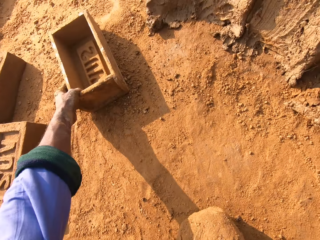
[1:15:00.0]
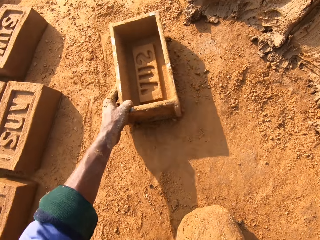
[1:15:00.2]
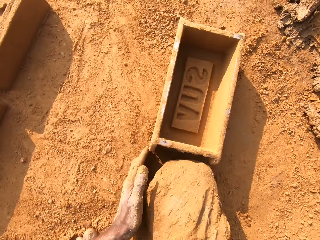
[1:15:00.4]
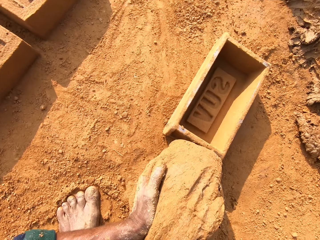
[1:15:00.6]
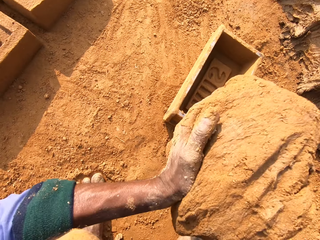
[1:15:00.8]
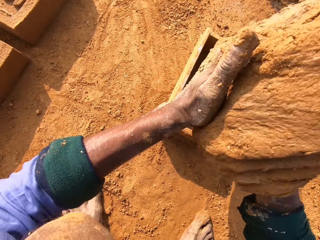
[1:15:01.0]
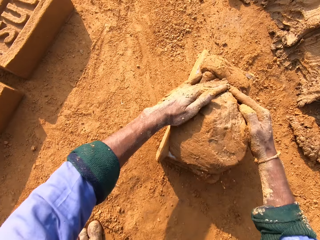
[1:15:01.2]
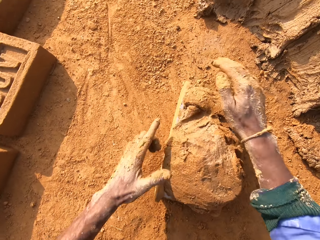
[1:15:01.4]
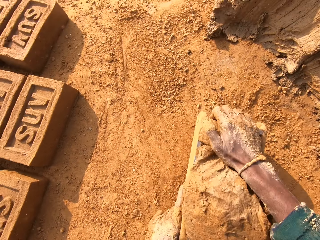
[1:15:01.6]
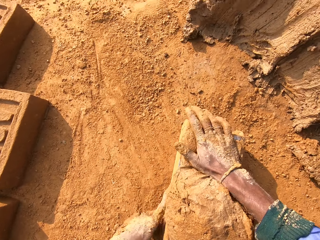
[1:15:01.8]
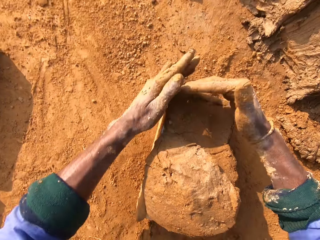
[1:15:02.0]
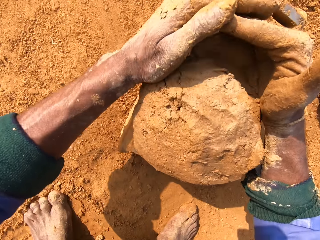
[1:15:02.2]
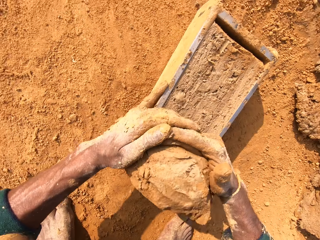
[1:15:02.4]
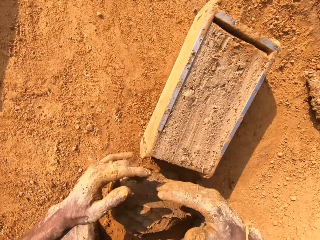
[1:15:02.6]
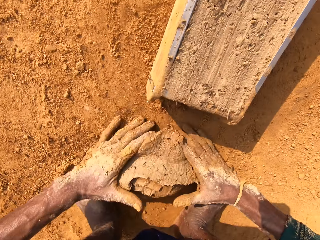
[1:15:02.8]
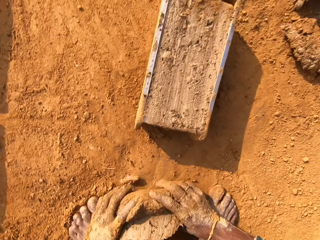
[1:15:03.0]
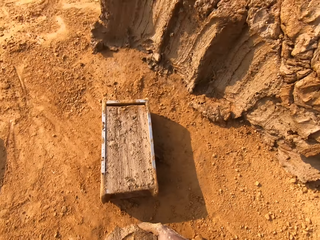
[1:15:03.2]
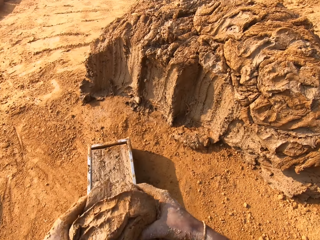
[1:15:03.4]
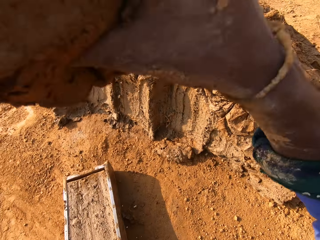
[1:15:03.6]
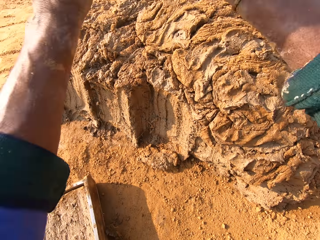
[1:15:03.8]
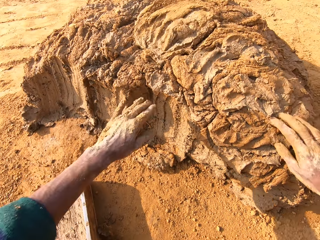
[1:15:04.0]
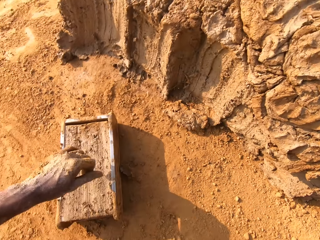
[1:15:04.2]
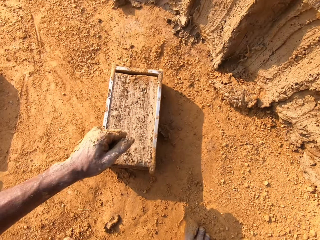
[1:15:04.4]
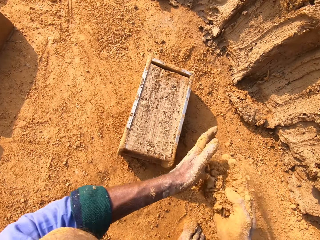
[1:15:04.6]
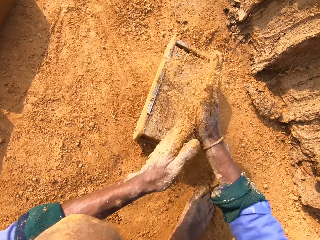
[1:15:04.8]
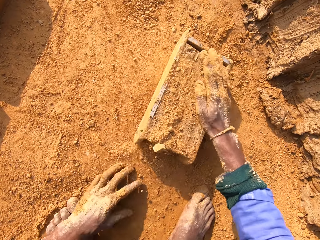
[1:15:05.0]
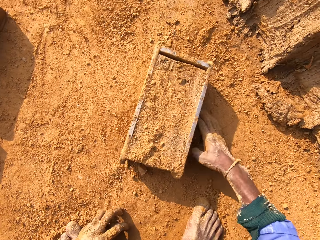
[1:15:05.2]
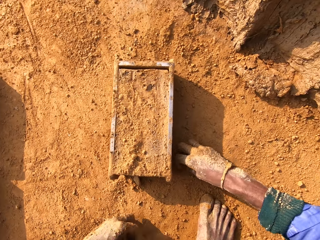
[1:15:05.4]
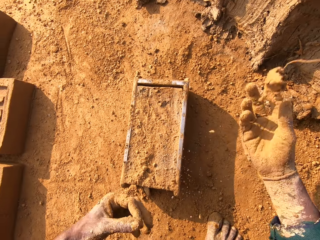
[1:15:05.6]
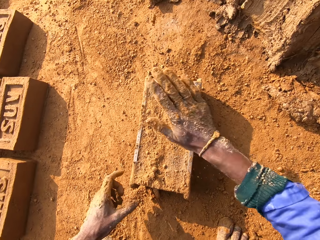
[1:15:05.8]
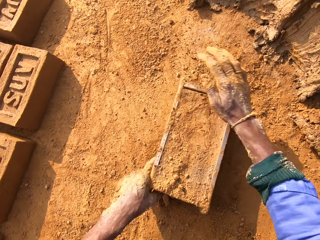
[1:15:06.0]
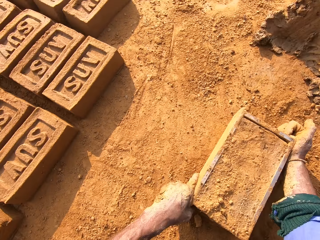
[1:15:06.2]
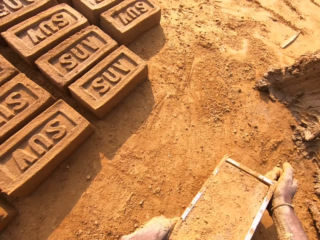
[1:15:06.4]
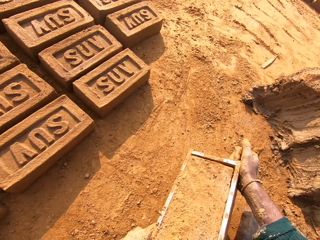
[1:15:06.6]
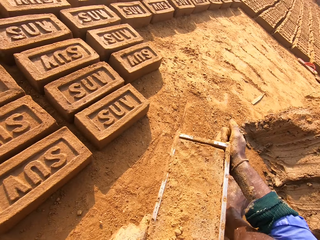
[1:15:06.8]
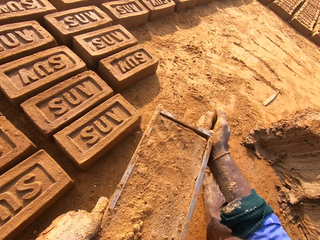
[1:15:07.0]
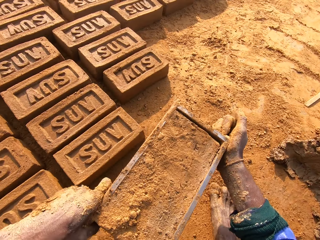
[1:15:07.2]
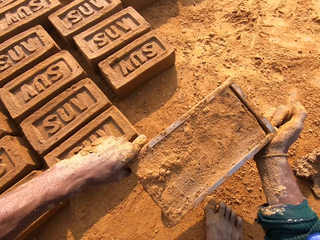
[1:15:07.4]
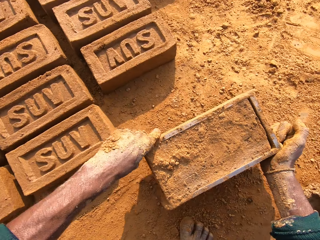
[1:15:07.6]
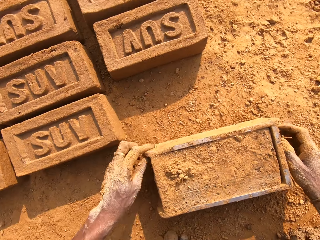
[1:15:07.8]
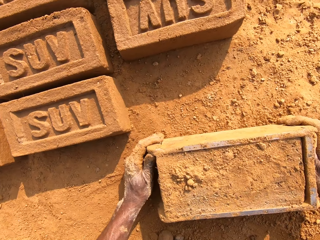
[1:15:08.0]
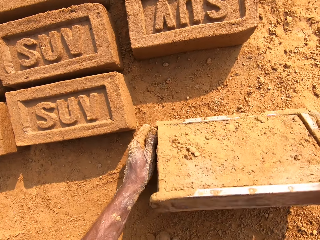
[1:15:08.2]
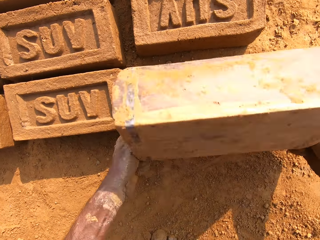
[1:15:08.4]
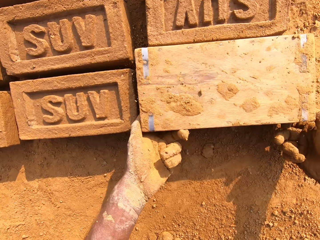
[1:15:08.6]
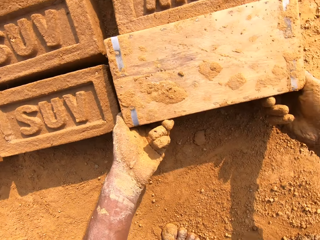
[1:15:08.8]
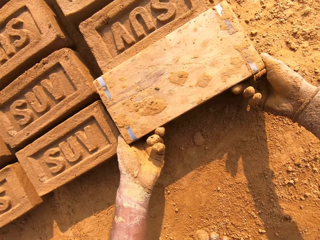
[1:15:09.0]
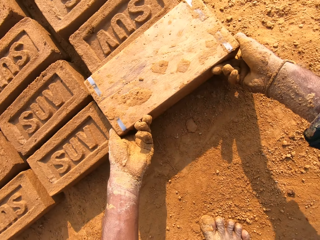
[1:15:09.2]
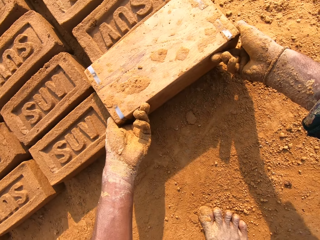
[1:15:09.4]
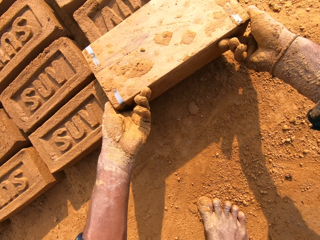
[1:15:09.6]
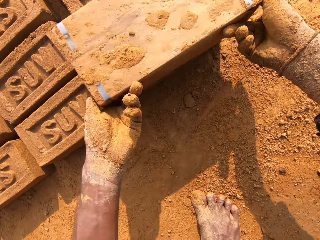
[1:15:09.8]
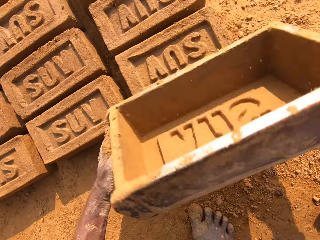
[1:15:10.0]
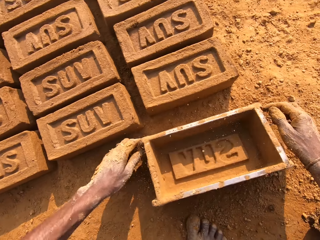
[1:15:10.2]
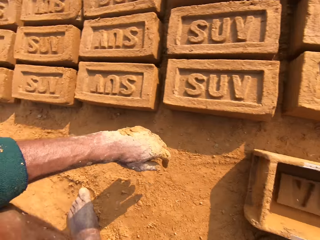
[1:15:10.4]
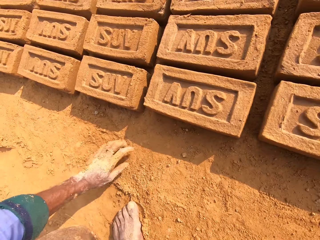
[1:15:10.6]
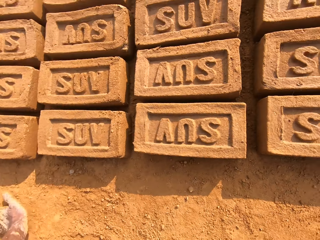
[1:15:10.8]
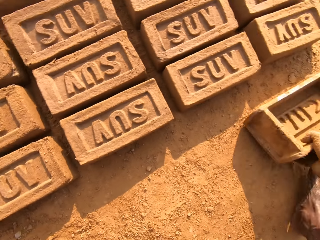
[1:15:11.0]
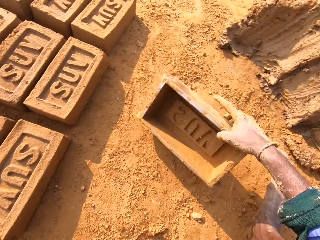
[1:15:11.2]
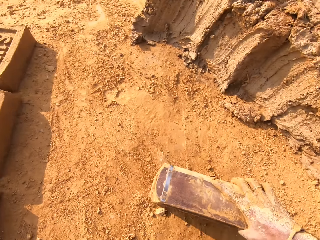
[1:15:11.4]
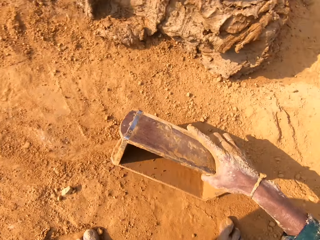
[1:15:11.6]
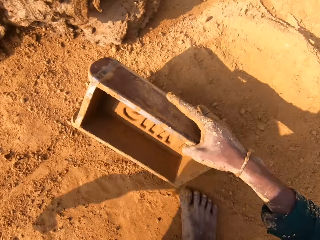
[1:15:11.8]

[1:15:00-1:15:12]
The camera wearer puts the clay inside the brick mold. They remove excess clay. They put back the clay. They put sand on the brick mold. They put the clay brick on the ground.

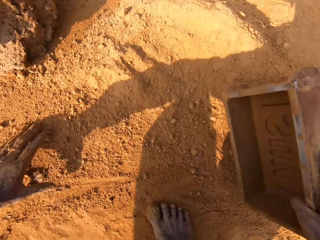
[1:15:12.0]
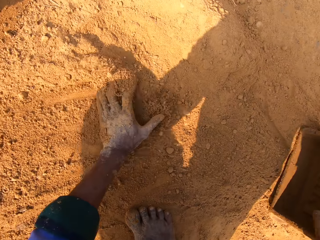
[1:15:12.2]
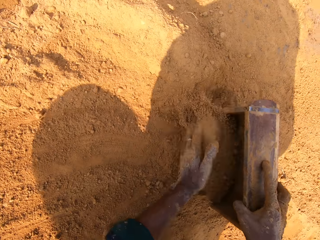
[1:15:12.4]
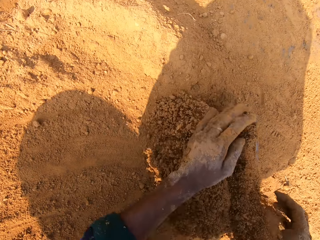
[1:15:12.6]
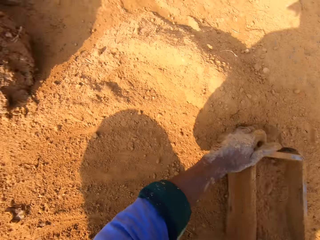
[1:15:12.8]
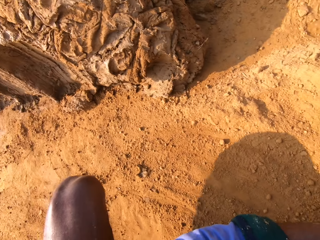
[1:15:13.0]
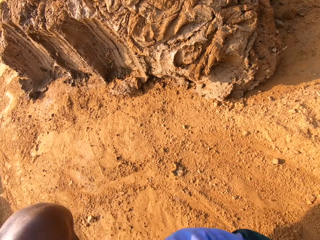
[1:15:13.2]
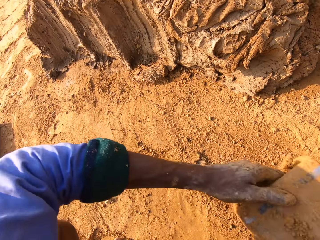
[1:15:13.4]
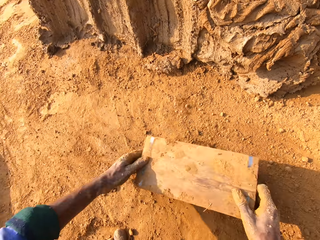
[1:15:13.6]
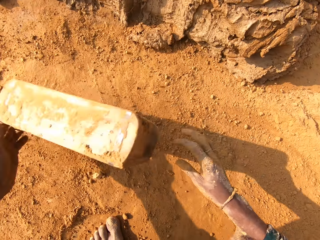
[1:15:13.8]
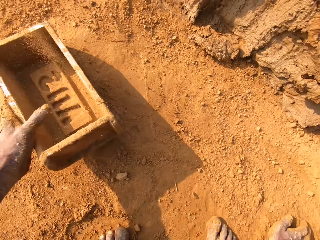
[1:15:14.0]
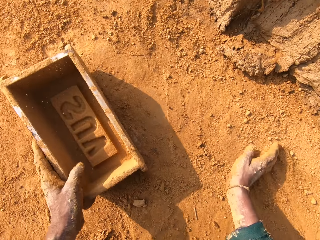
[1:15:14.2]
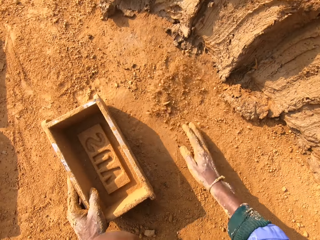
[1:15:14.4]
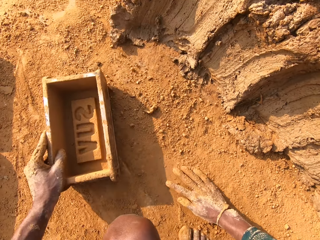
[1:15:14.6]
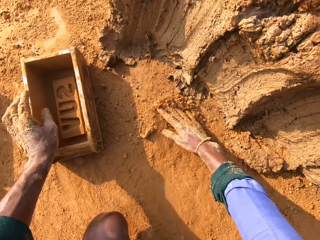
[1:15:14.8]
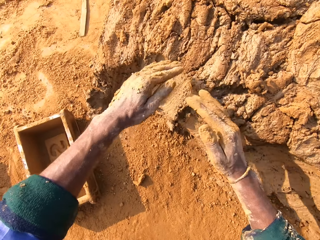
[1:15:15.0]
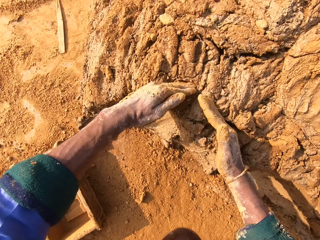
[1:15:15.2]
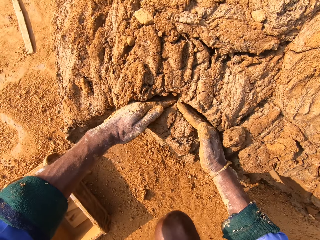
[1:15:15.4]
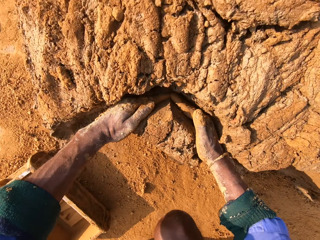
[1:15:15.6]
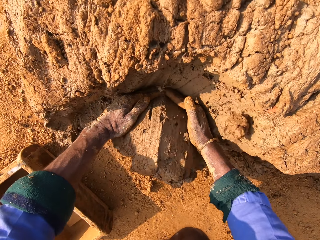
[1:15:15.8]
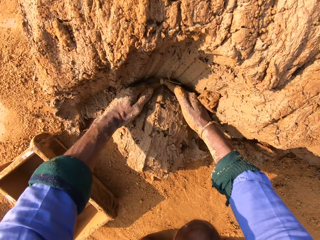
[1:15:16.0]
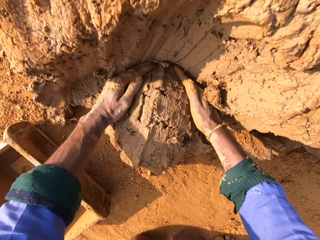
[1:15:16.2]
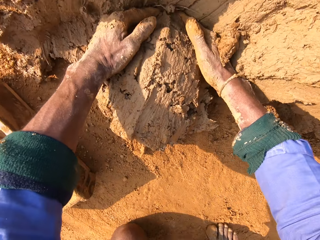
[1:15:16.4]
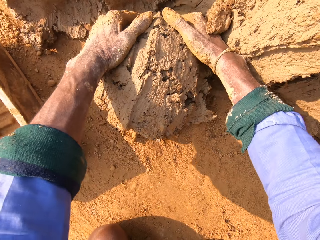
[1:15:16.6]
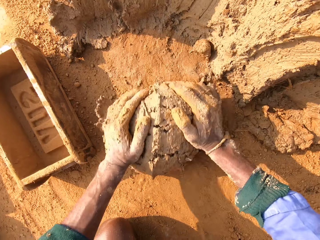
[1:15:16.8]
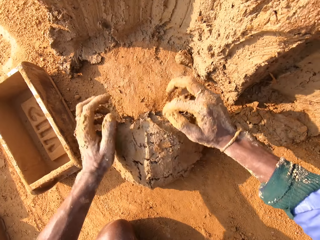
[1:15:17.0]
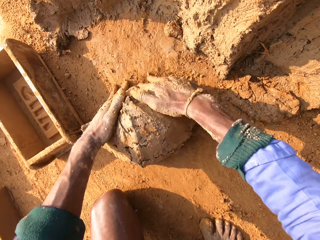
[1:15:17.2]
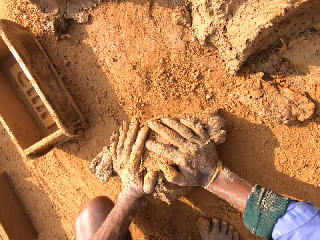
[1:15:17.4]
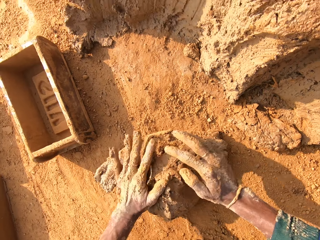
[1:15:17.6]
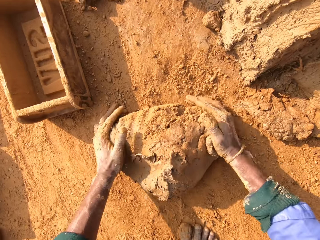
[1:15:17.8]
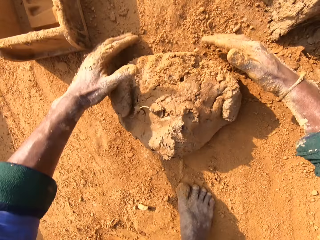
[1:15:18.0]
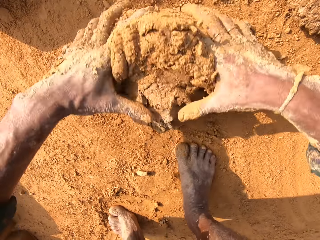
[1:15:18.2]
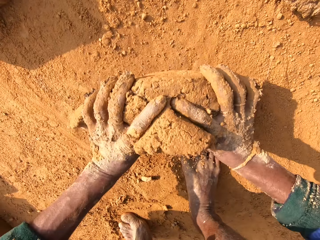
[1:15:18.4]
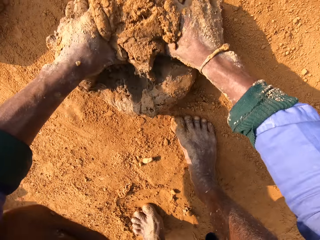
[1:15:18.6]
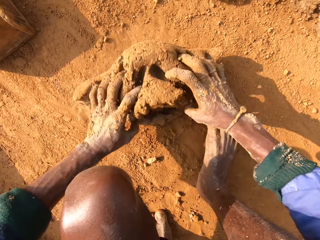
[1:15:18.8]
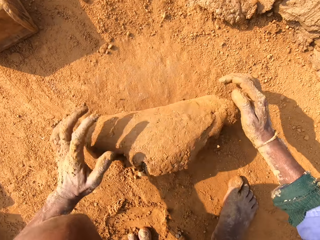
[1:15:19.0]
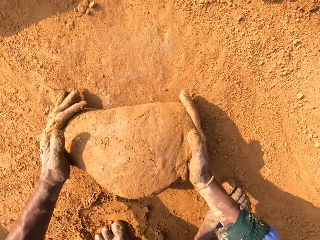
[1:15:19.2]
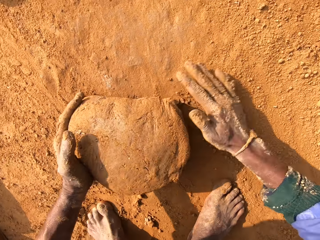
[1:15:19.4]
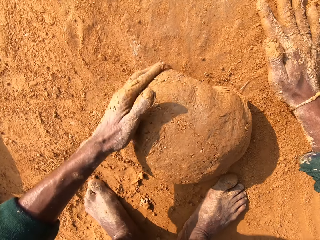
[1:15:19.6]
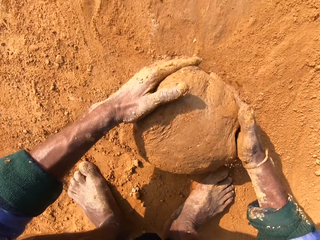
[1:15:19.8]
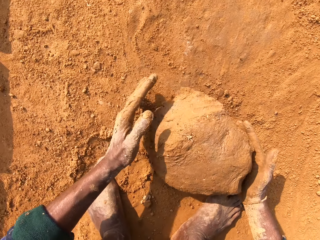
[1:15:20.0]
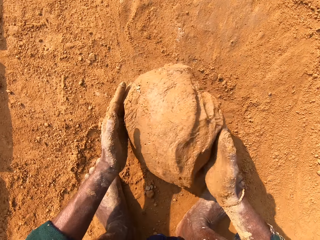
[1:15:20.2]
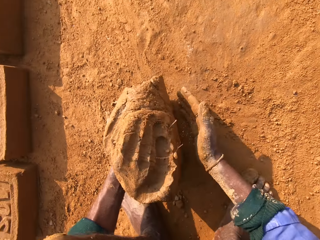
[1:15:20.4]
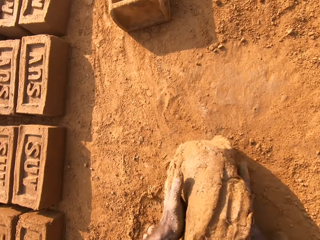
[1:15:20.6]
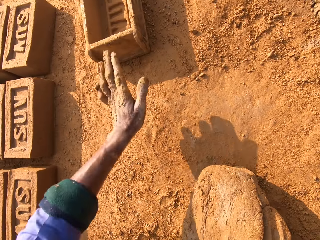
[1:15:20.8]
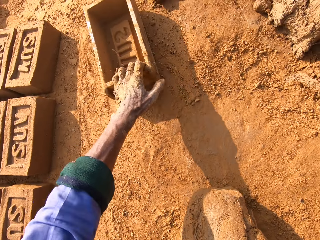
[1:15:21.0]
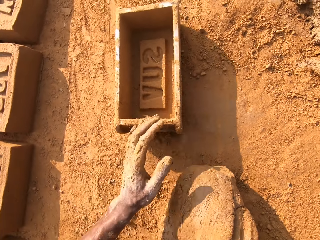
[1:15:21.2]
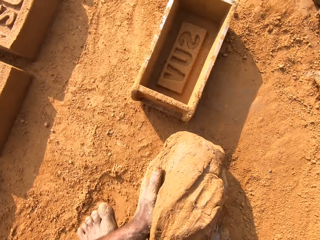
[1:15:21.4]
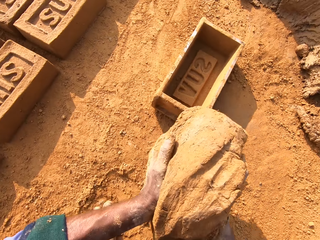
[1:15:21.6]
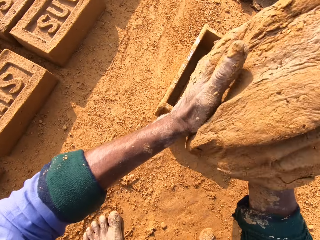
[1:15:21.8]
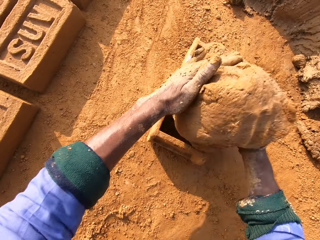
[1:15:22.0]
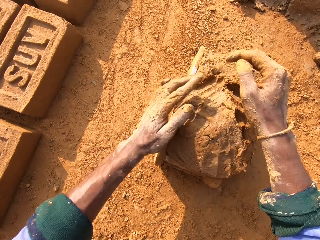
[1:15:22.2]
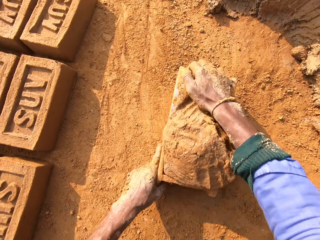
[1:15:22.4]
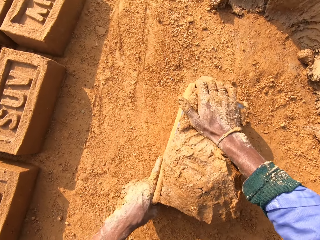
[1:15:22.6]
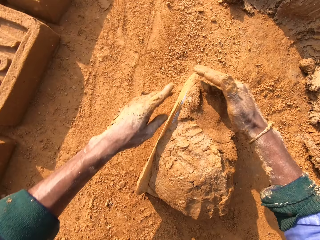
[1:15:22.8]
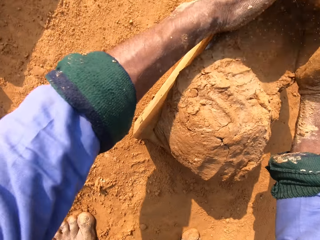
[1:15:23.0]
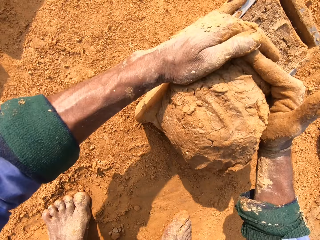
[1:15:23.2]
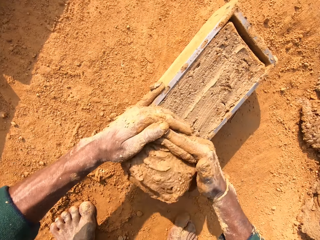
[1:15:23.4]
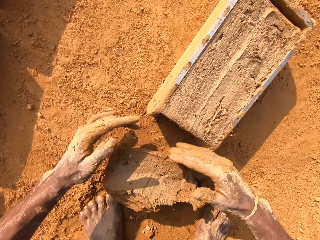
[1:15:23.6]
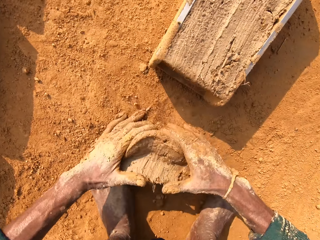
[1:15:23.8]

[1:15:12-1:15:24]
The camera wearer puts sand into the brick mold. They remove sand from the brick mold. They scoop the clay. They roll the clay. They put the clay in the brick mold.
